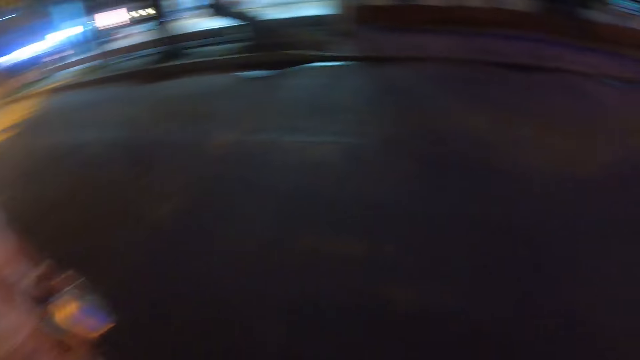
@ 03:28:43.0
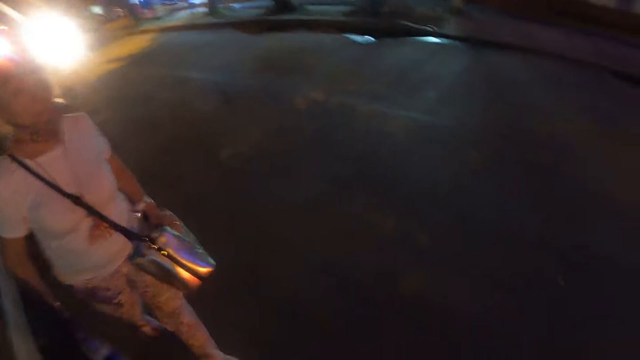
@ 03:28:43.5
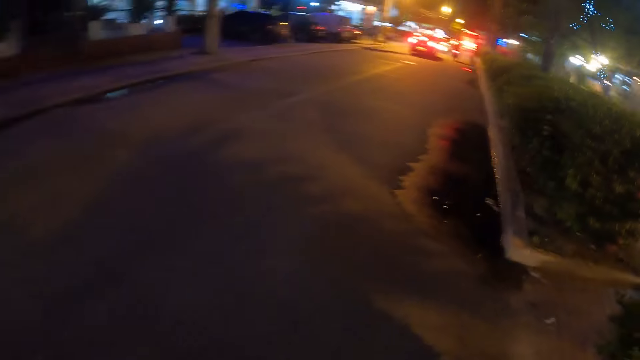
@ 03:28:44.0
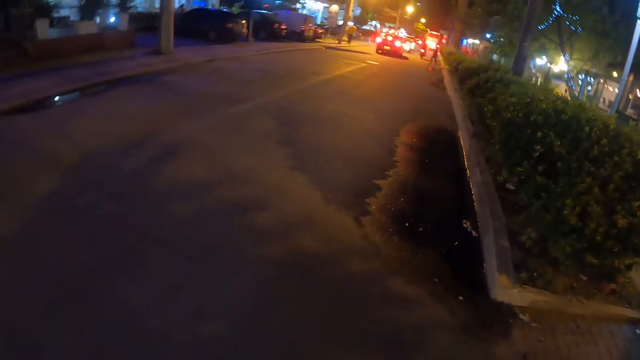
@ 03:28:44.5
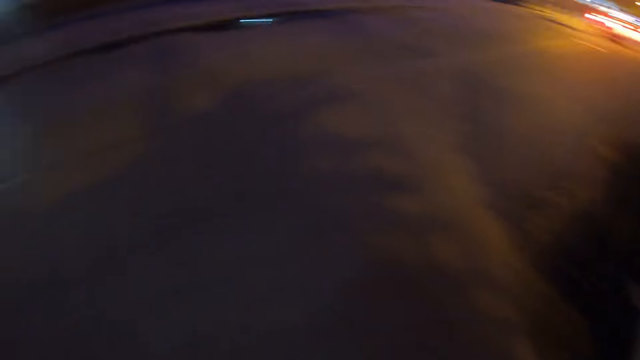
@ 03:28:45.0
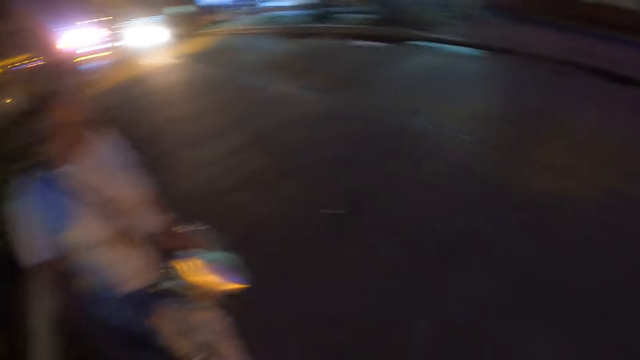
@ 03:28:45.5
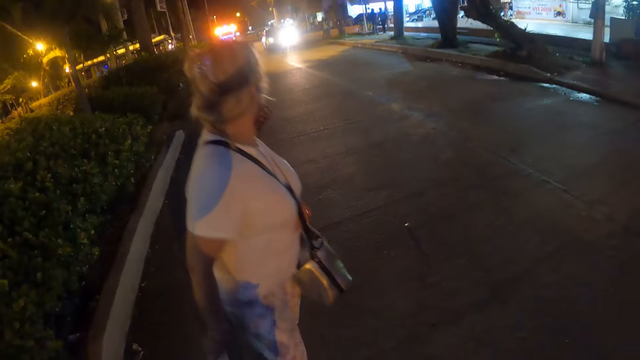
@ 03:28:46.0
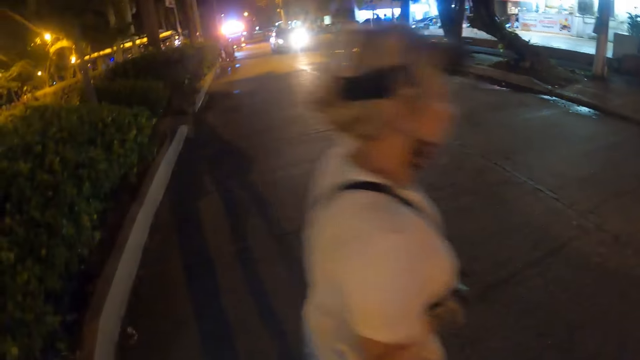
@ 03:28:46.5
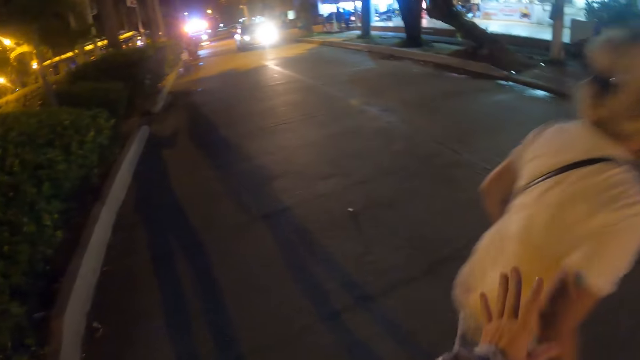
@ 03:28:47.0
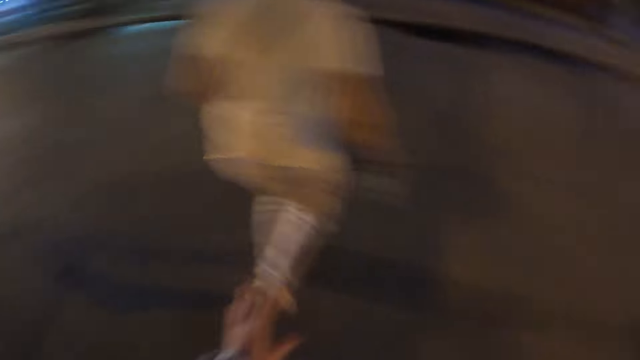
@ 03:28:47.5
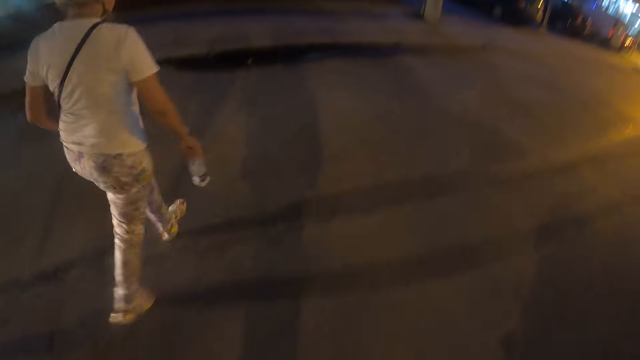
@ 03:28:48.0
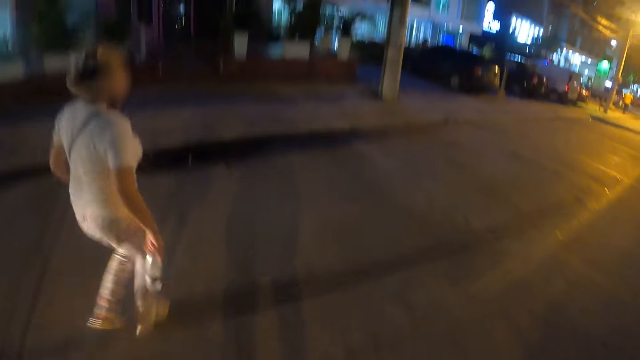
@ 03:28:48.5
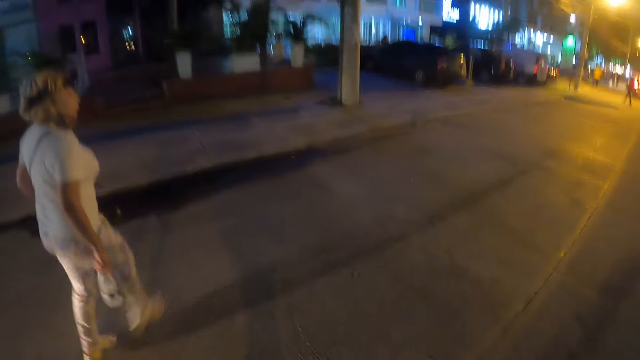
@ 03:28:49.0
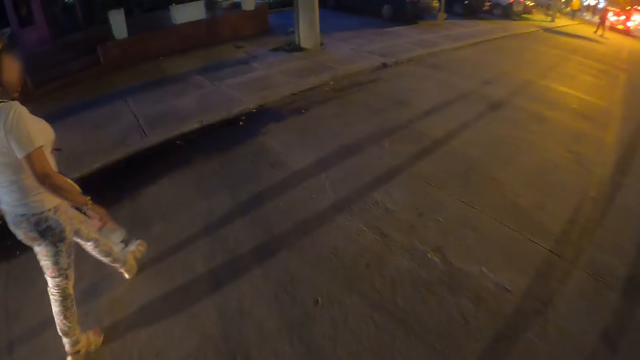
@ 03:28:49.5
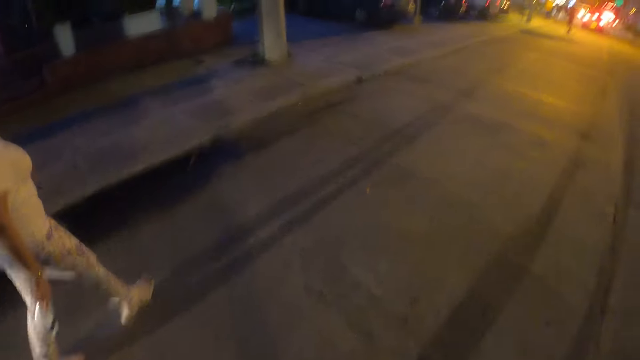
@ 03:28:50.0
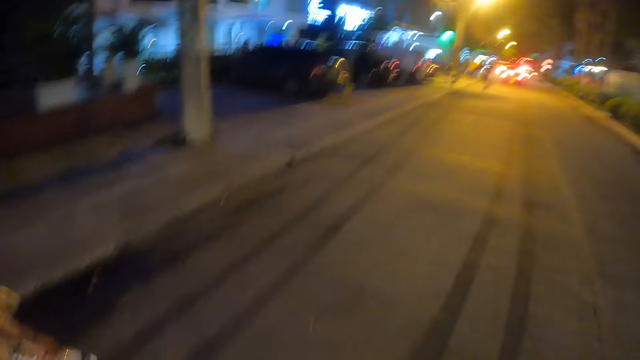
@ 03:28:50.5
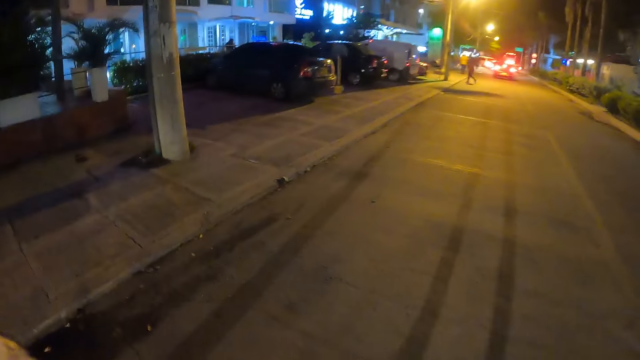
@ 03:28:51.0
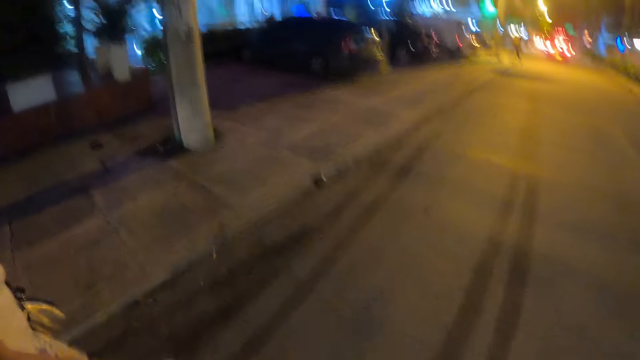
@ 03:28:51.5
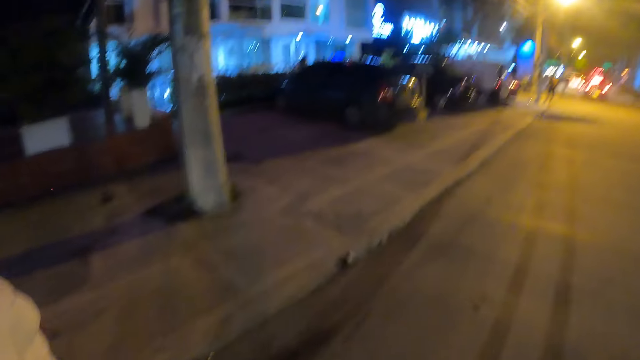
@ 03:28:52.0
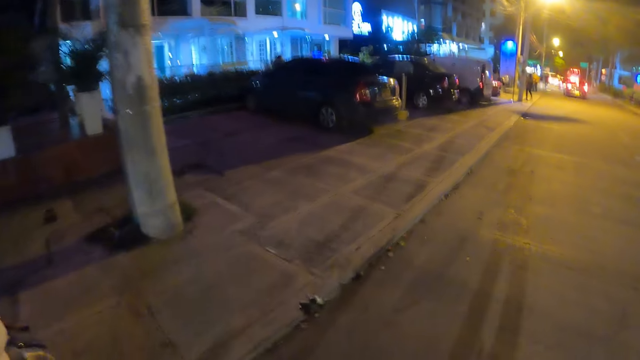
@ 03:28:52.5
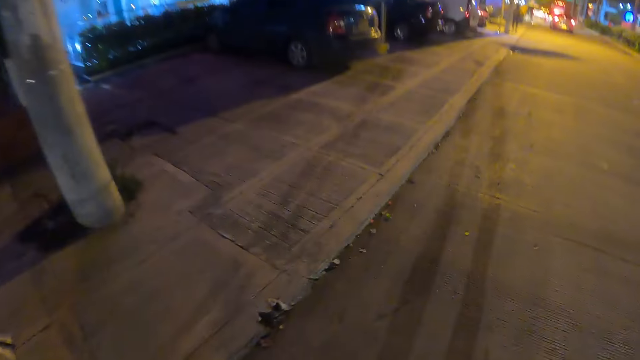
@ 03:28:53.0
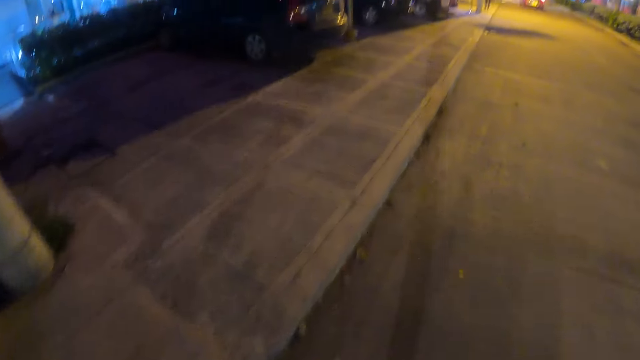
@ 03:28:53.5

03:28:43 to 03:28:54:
The camera wearer looks around. They point at a person. They look around. They walk.

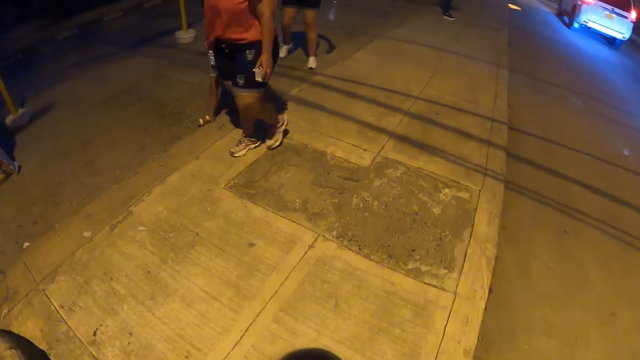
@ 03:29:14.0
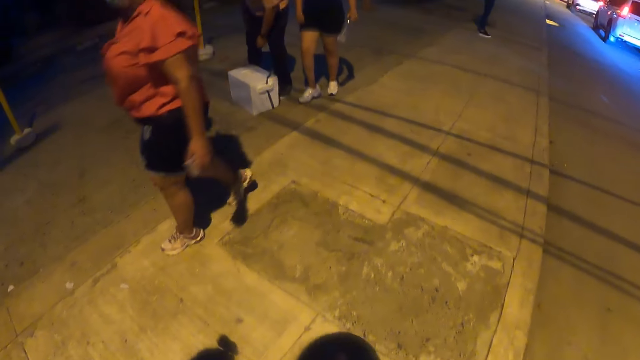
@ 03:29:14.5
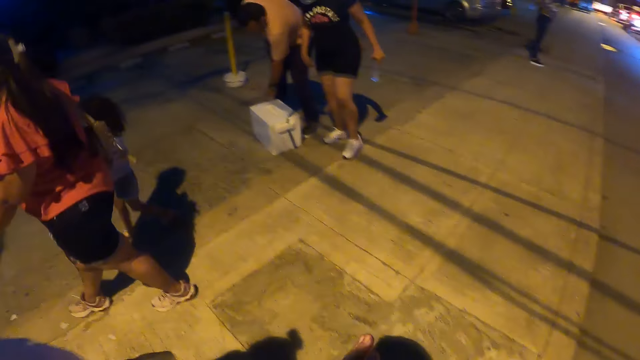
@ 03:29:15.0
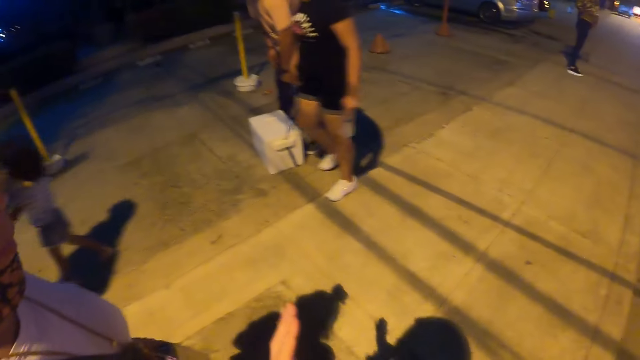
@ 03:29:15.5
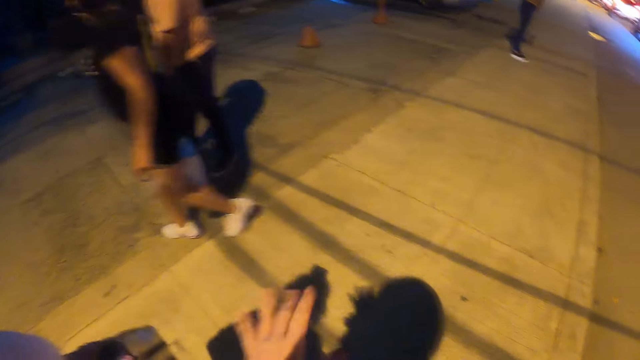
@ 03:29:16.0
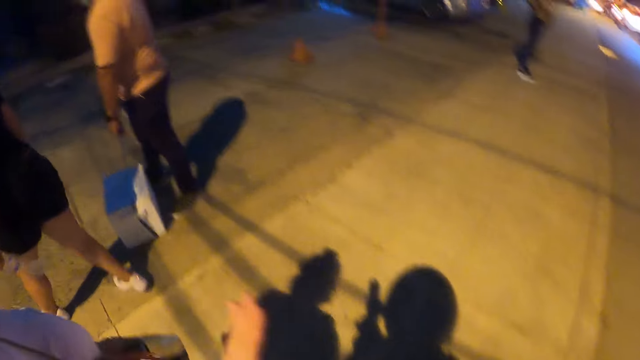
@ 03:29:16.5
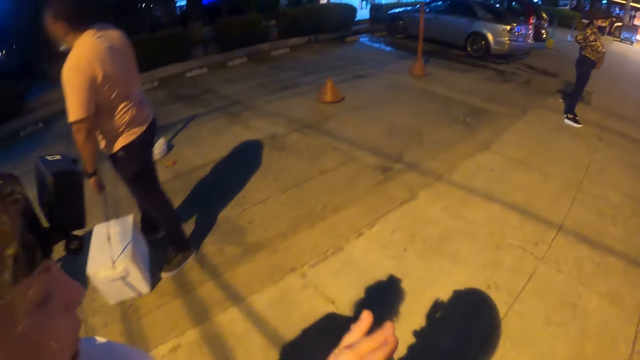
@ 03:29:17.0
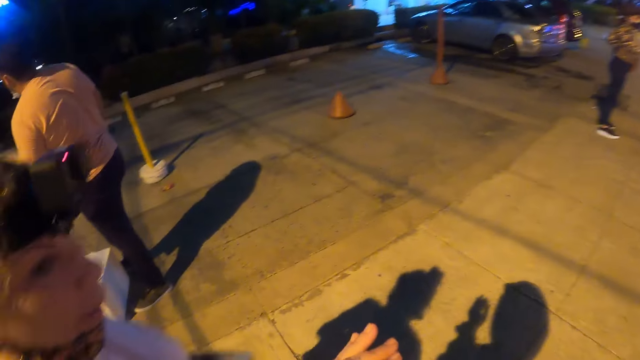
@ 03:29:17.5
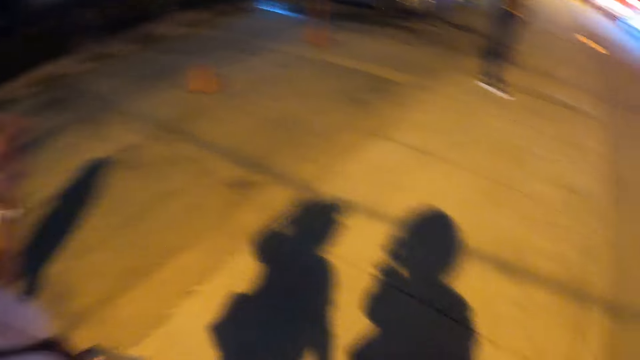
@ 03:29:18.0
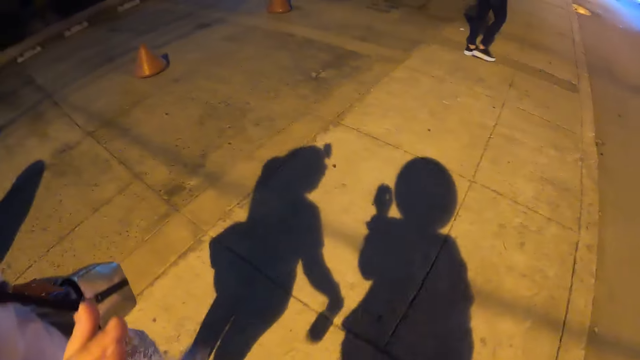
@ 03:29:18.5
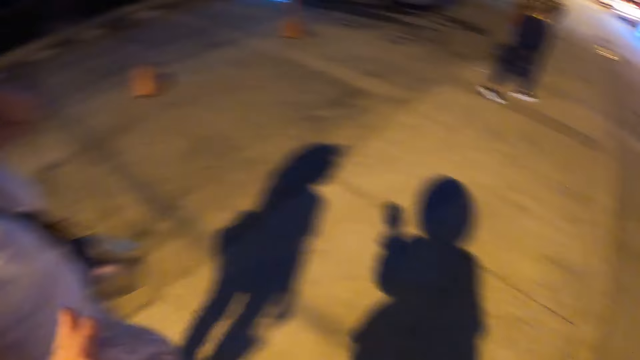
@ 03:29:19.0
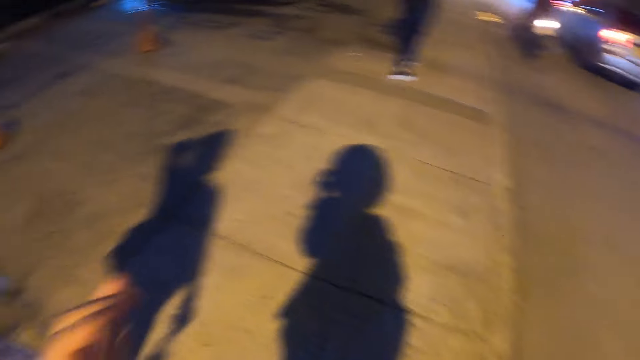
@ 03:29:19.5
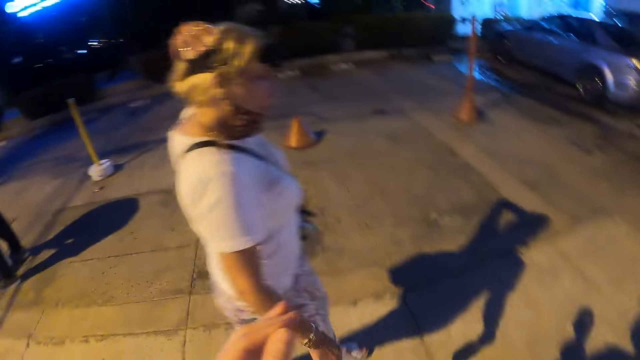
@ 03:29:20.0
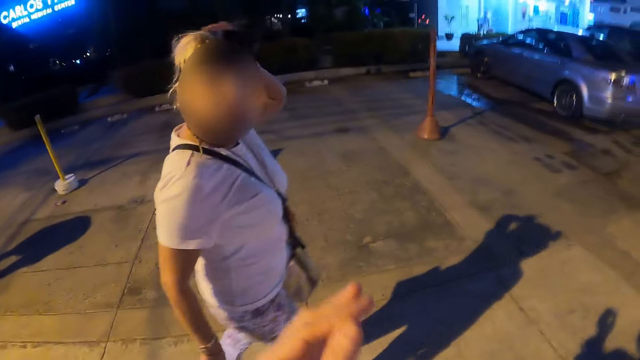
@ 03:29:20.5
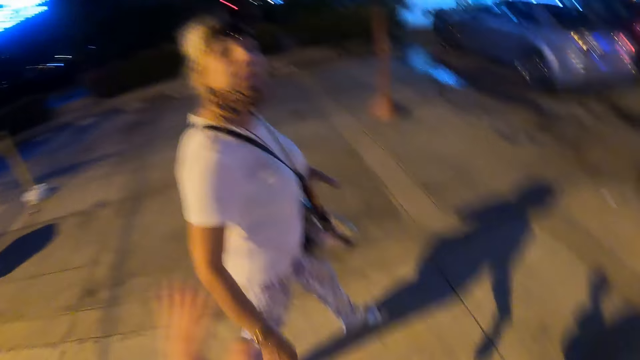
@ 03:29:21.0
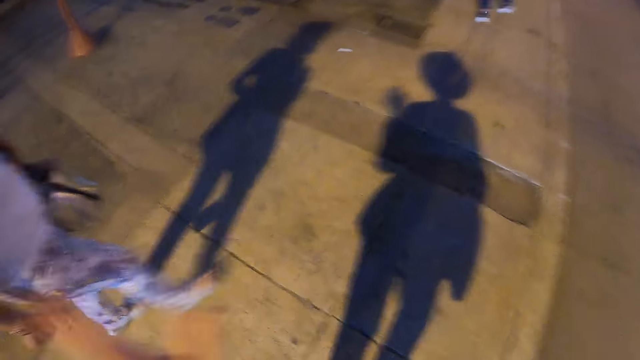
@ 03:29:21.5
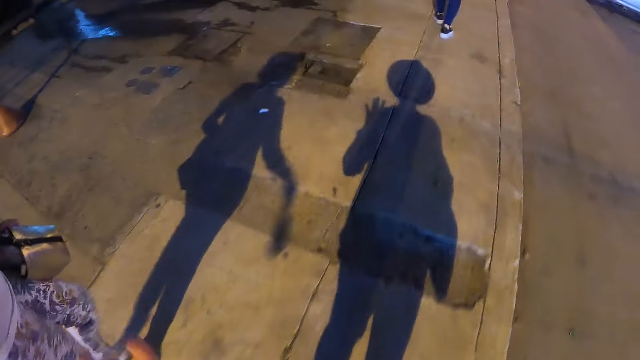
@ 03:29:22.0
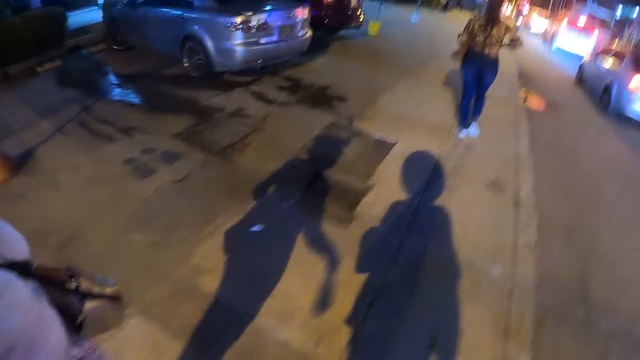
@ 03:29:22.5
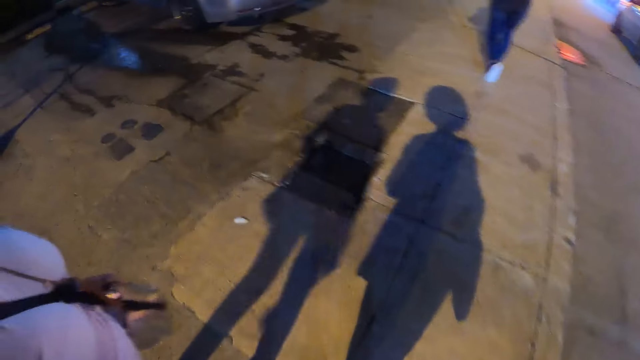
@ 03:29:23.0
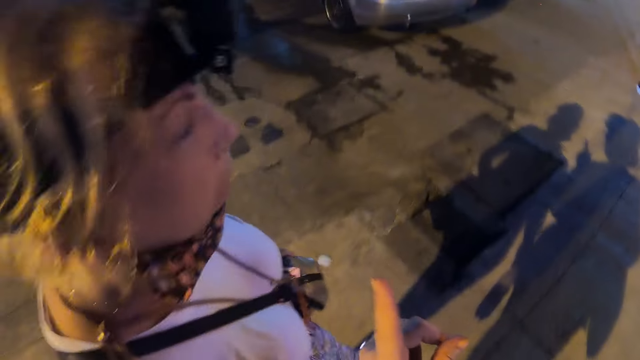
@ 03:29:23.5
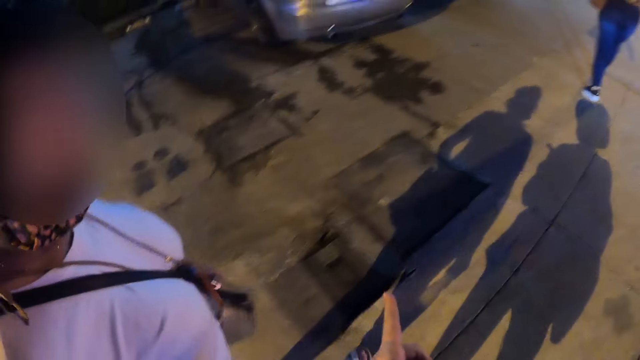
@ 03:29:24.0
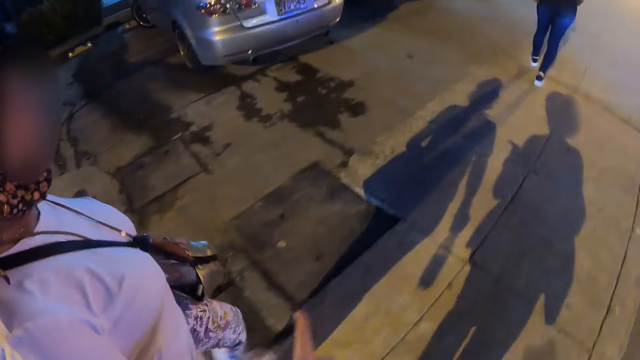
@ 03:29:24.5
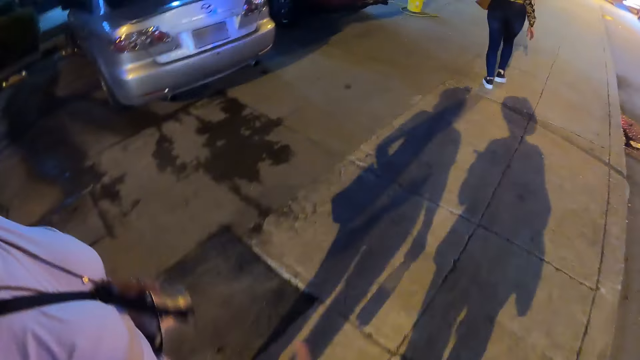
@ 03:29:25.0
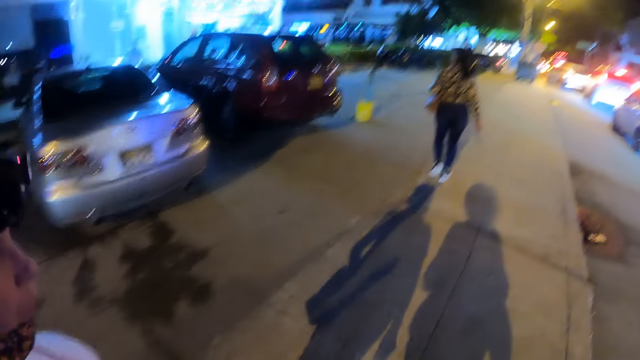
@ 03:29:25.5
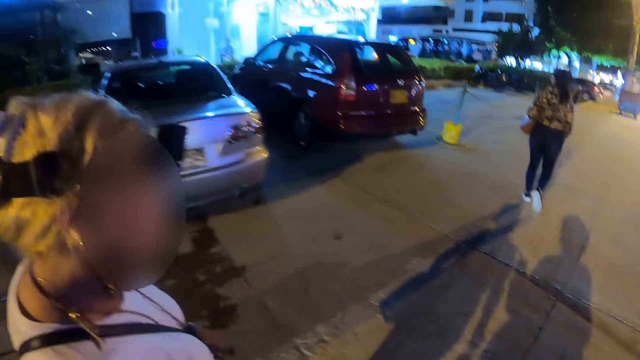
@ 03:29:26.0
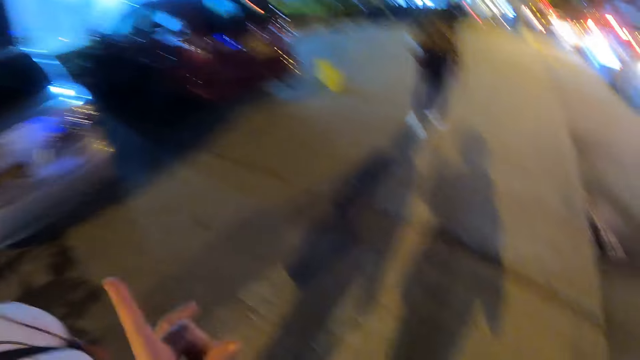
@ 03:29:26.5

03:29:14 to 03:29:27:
The camera wearer interacts with a person. They stretch a hand. They walk. They look around.
